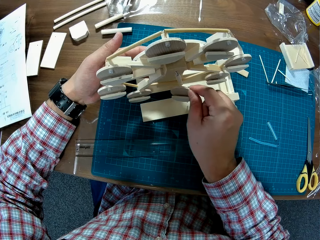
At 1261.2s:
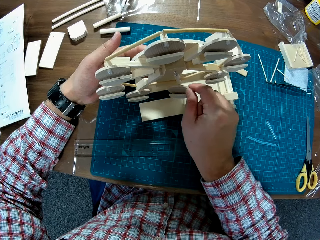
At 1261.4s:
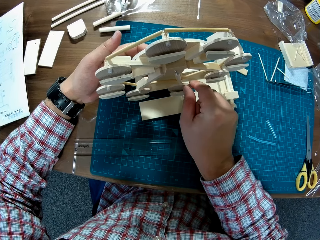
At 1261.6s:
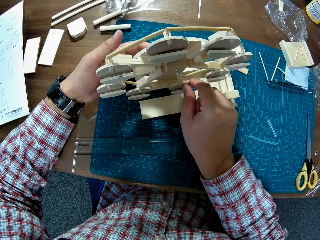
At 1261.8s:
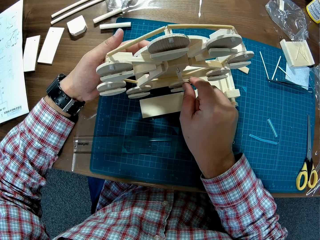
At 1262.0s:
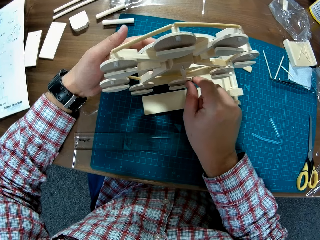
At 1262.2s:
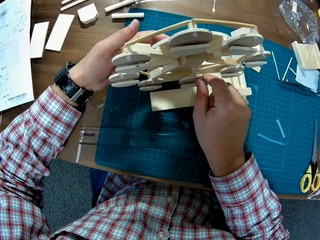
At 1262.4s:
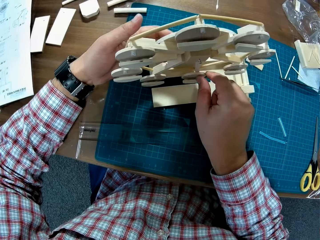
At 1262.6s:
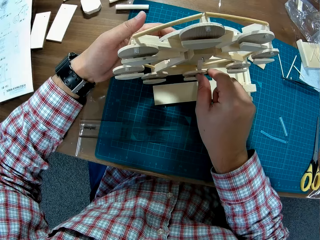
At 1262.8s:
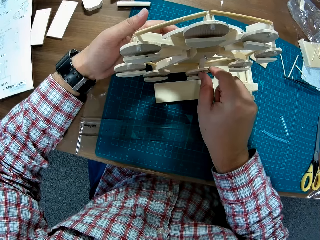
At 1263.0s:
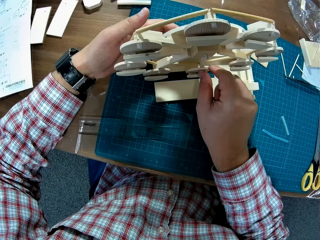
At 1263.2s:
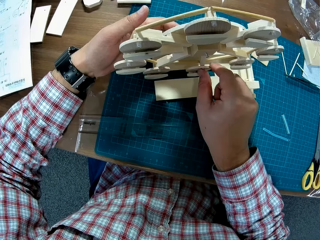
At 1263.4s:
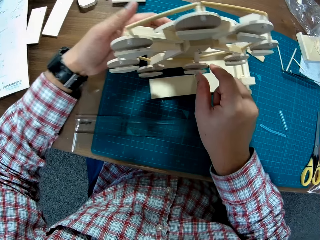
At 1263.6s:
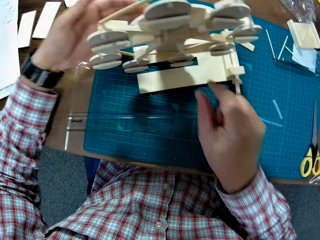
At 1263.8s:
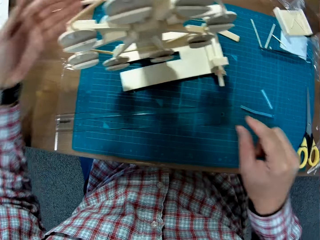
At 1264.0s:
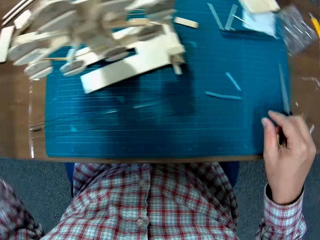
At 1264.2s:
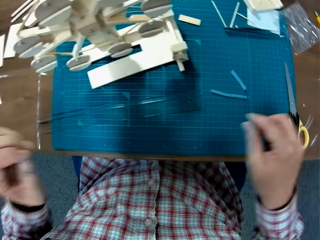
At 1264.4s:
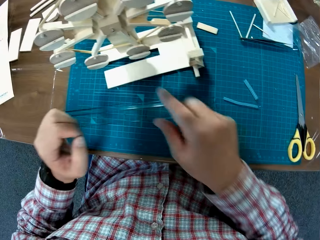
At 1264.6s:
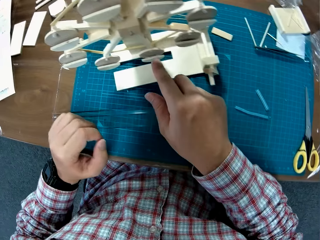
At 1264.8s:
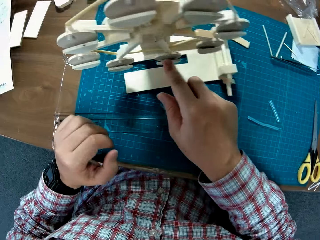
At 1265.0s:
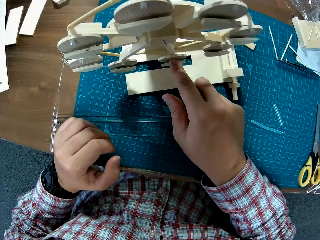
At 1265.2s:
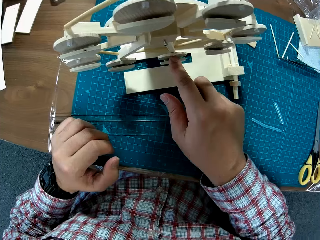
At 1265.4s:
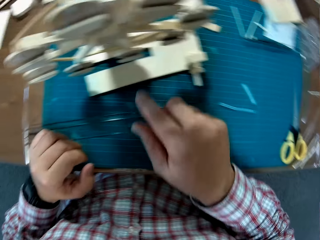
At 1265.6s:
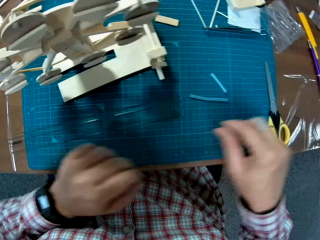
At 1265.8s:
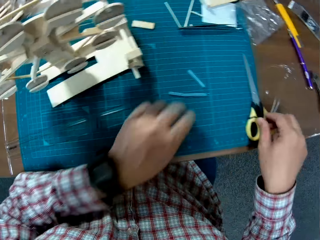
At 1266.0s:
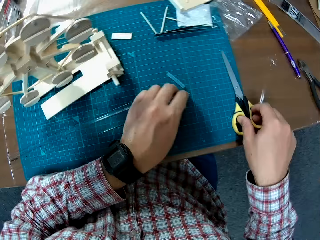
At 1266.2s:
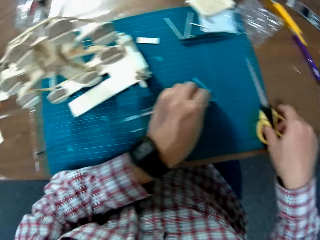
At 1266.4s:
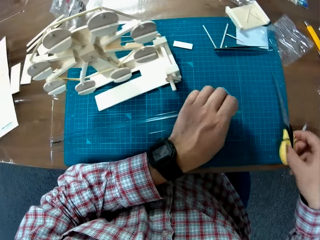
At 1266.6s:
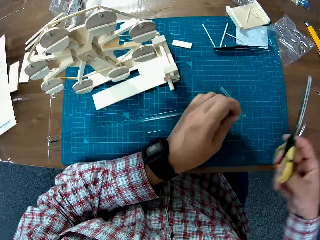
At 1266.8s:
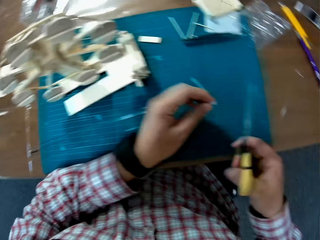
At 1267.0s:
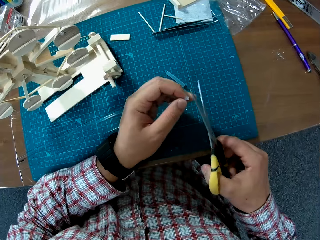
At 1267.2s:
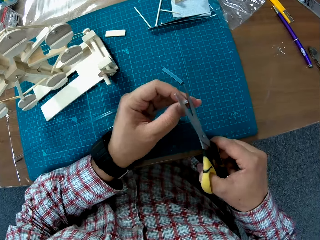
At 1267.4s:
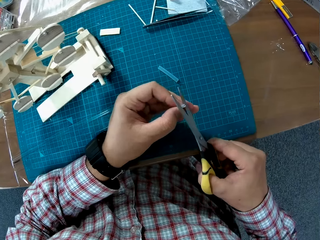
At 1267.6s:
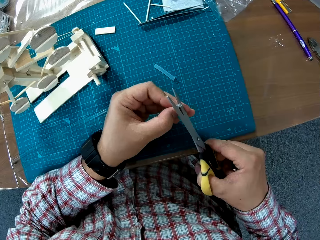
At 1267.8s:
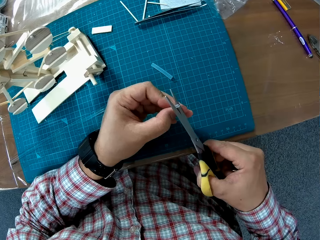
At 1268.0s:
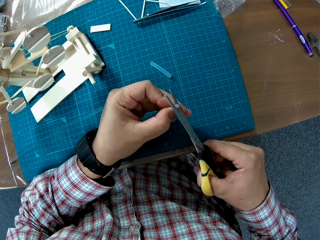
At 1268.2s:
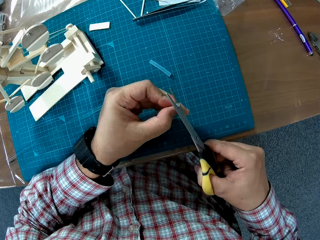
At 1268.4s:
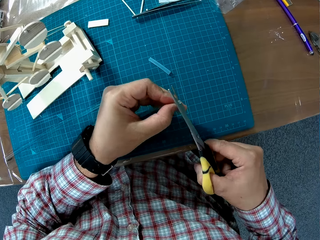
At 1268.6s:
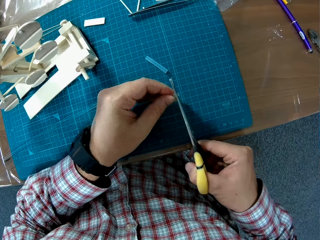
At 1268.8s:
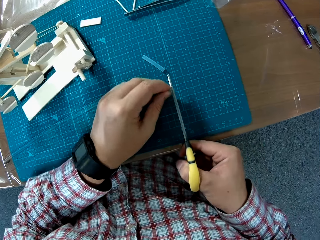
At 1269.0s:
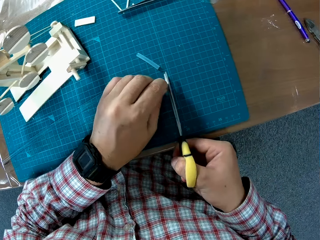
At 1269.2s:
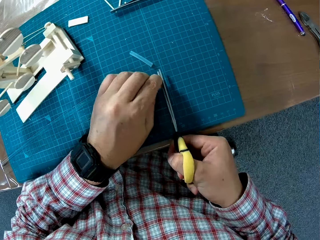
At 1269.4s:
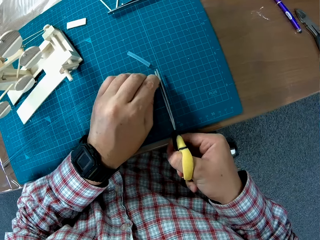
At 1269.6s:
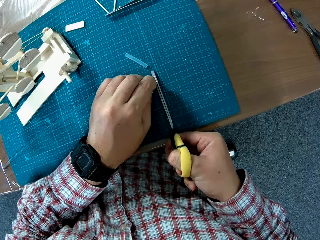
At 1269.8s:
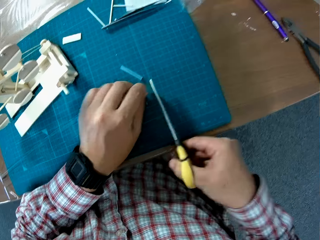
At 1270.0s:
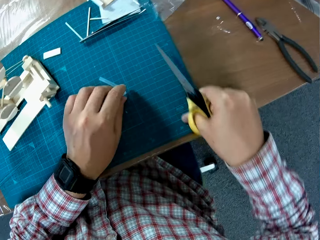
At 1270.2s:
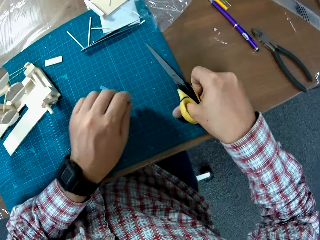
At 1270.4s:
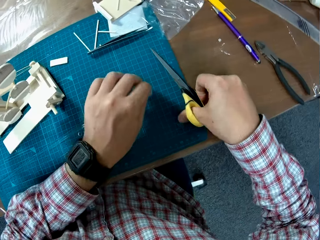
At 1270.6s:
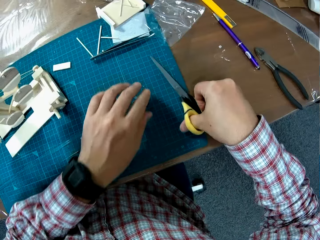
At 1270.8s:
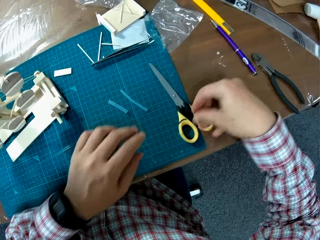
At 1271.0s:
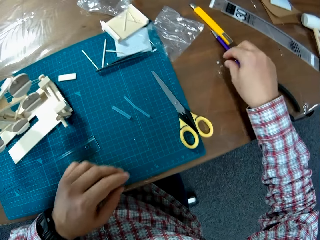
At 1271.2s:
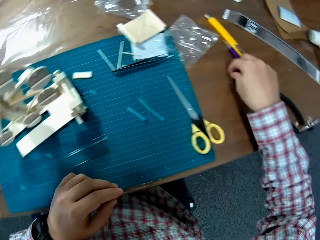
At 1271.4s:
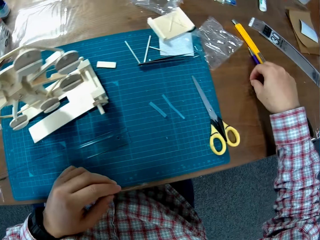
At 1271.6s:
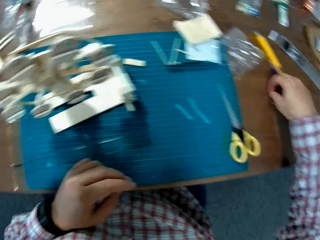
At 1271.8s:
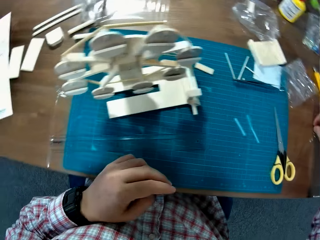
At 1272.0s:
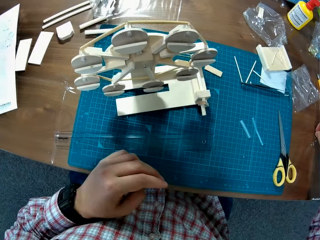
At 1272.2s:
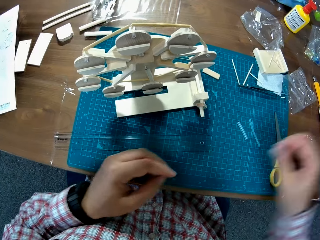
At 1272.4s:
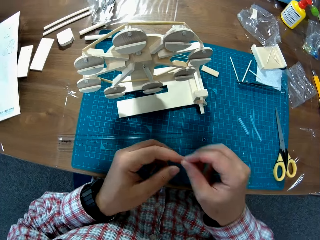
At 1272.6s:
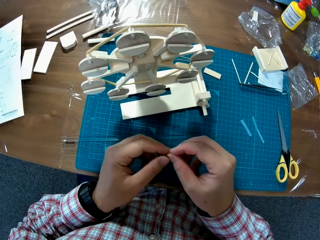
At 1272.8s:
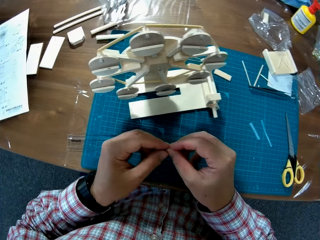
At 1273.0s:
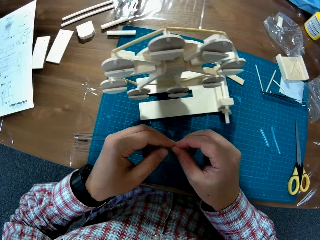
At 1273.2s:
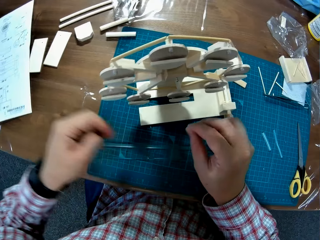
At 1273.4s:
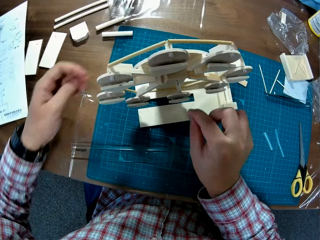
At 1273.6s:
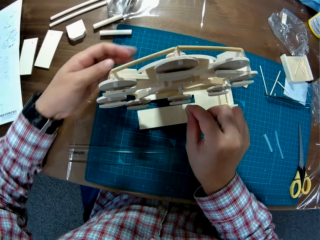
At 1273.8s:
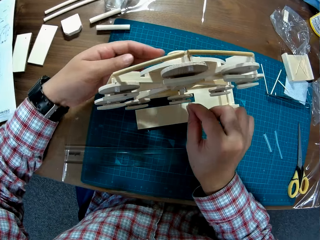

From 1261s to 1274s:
The camera wearer puts the piece of wood on the craft. They pick up a straw and the scissors from the table. They cut the straw with the scissors. They drop the scissors on the table. They pick up the straw.

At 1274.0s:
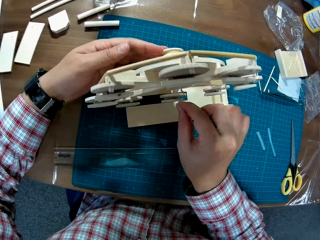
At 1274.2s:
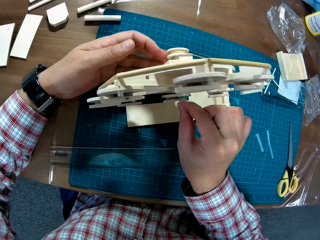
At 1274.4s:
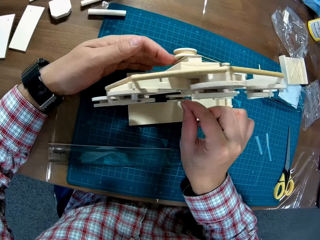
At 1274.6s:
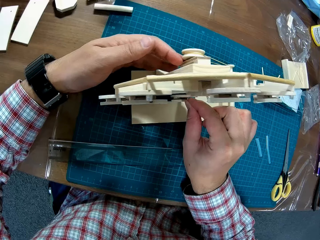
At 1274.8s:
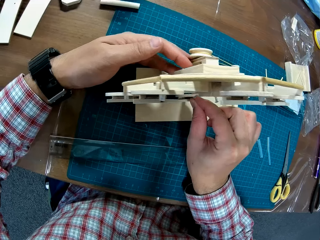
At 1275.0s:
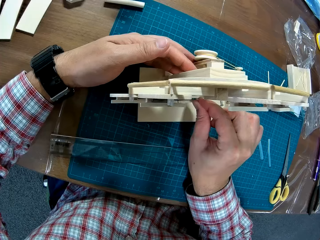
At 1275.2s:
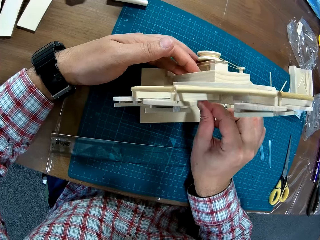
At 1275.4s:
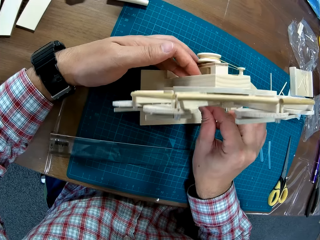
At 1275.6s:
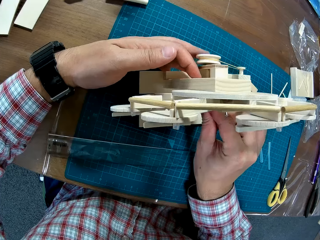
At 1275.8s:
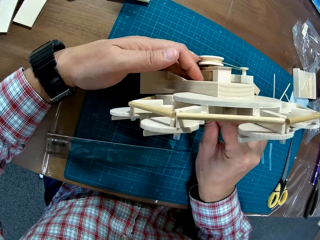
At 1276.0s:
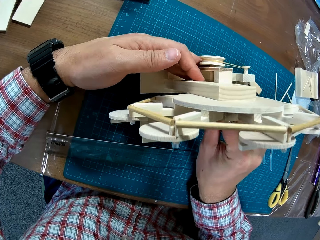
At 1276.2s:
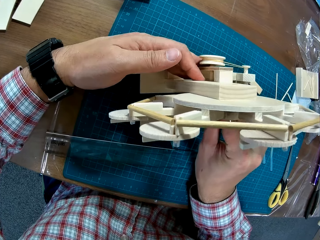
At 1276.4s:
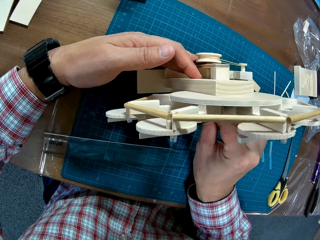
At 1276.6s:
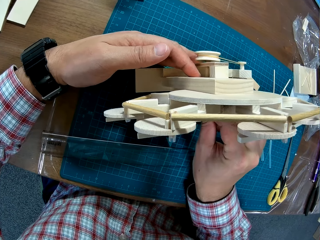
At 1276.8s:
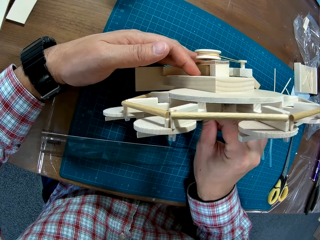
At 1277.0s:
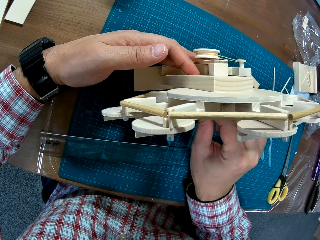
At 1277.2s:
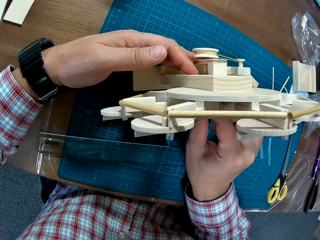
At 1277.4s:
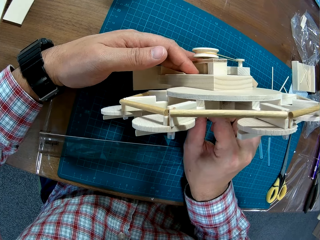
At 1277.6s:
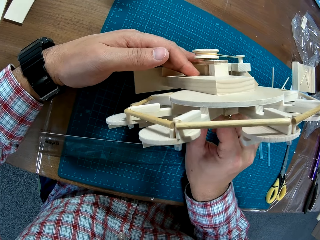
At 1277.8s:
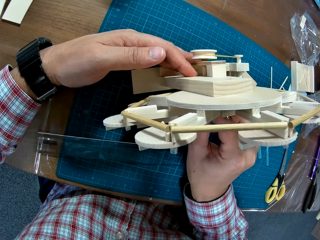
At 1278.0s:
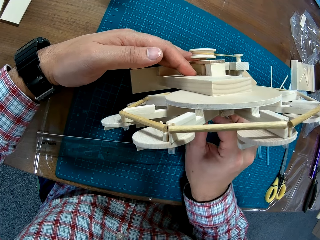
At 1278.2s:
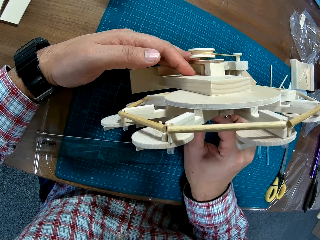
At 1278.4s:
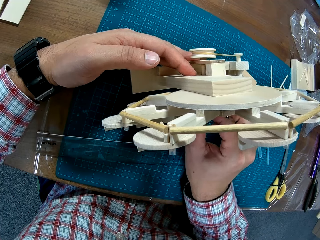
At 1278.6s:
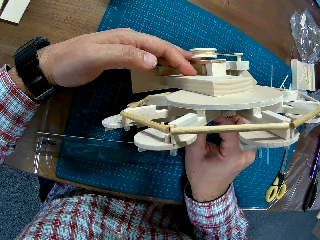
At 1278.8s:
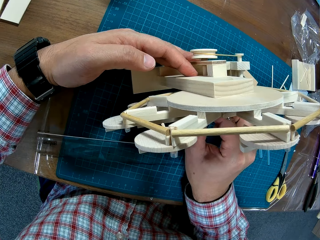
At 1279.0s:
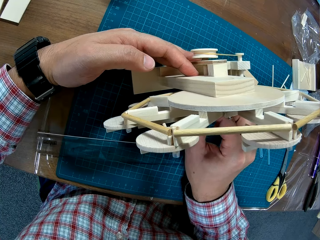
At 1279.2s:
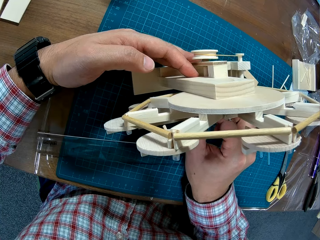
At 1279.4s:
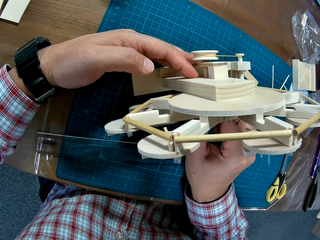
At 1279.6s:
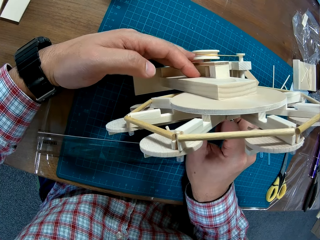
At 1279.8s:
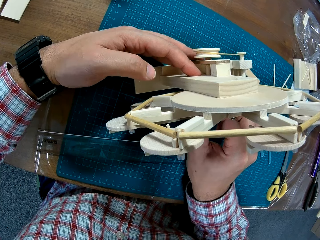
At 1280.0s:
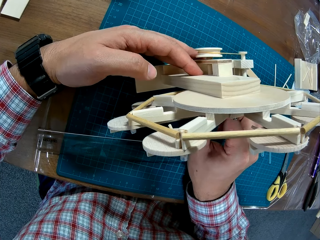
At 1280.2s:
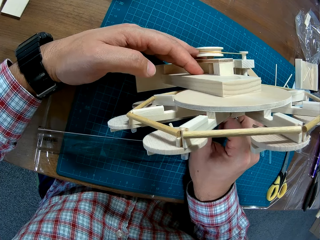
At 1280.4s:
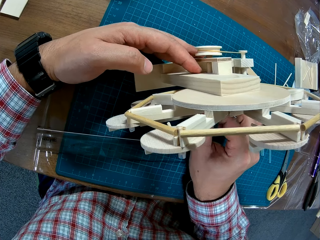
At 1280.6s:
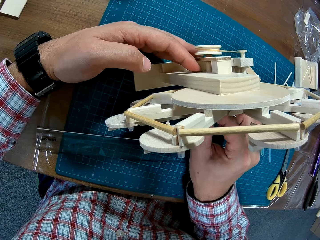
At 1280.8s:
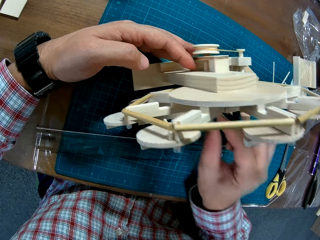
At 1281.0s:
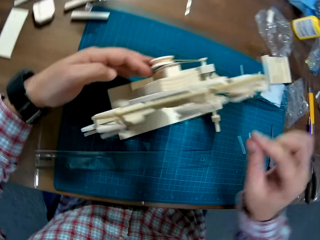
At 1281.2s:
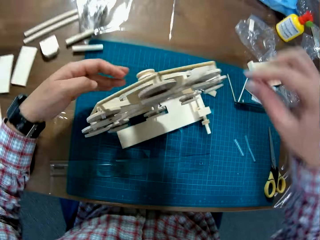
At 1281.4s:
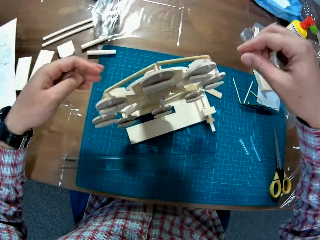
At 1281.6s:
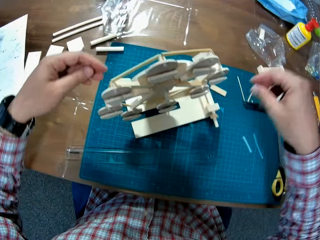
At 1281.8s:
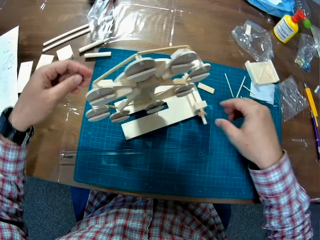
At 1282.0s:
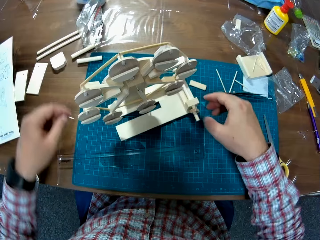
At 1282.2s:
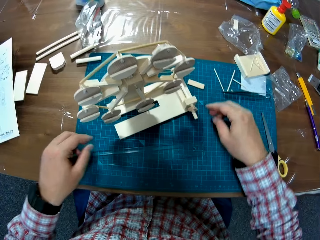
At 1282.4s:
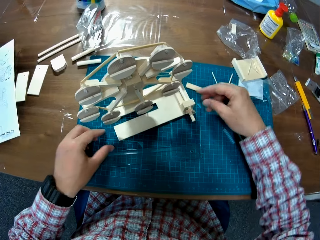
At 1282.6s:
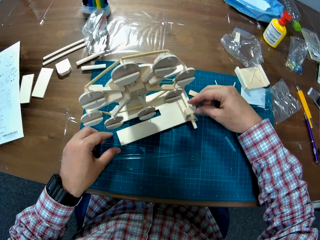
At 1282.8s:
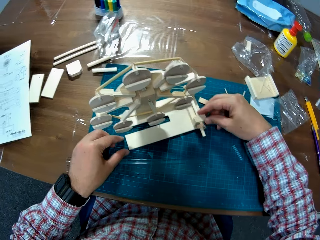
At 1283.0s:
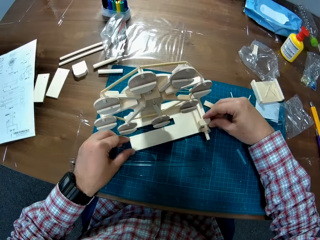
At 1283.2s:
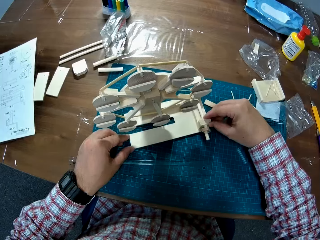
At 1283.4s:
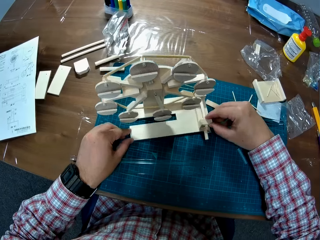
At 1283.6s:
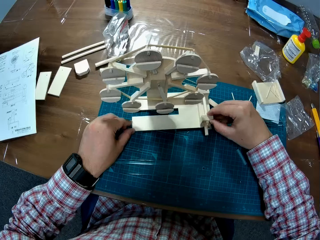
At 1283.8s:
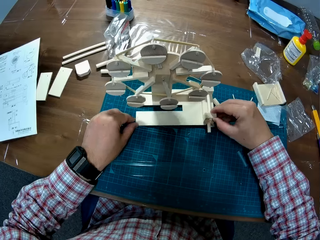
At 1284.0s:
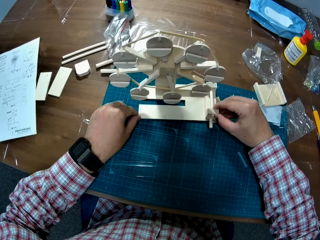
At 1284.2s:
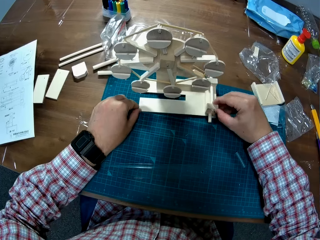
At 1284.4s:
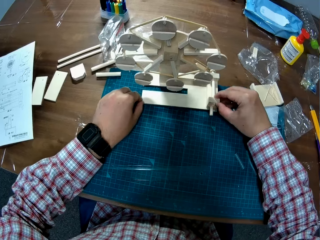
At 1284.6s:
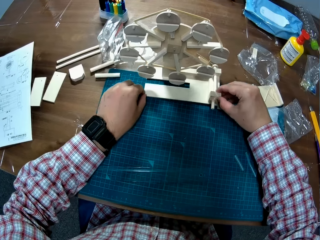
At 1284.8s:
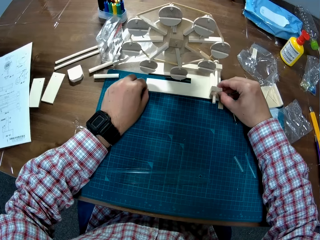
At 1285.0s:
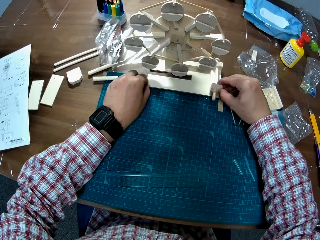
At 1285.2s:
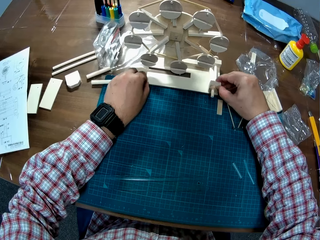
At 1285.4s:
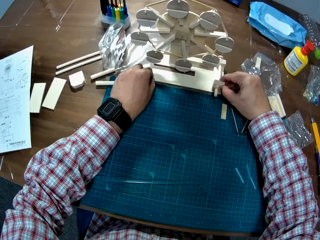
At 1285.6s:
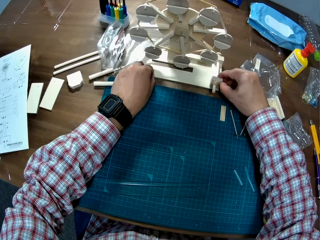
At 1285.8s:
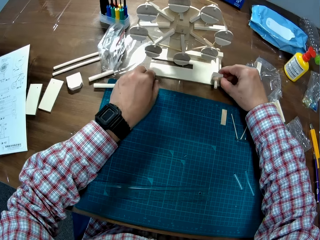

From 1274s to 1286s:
The camera wearer places the straw on the craft. They push the woodcraft aside. They adjust the craft.
